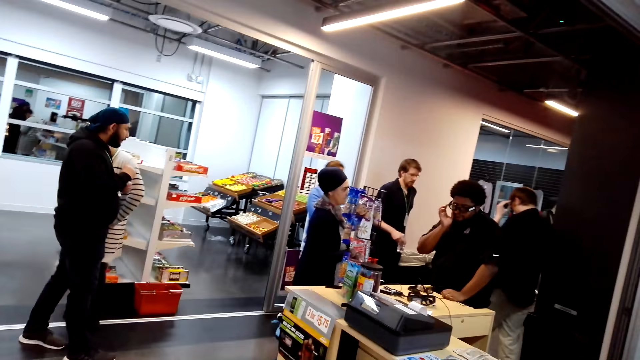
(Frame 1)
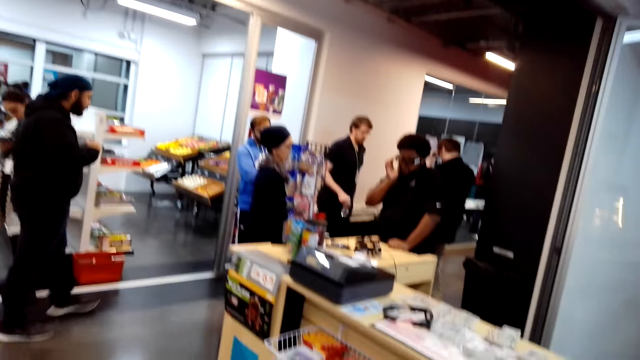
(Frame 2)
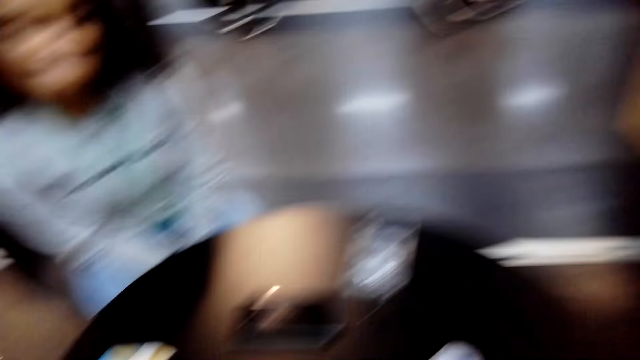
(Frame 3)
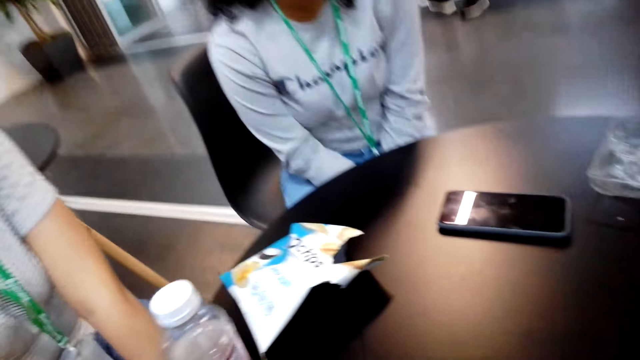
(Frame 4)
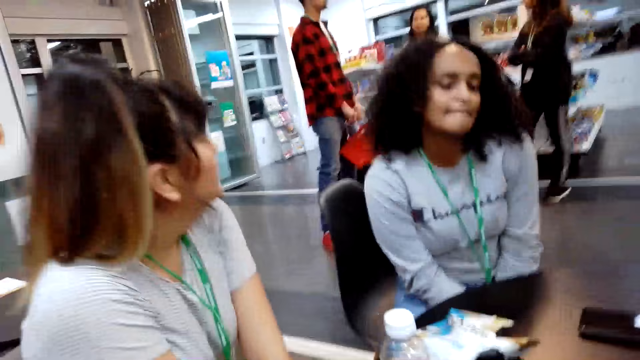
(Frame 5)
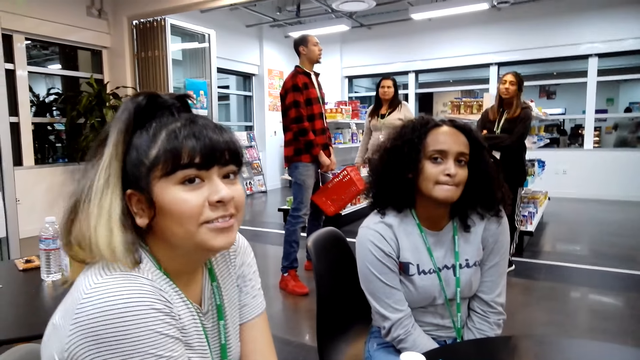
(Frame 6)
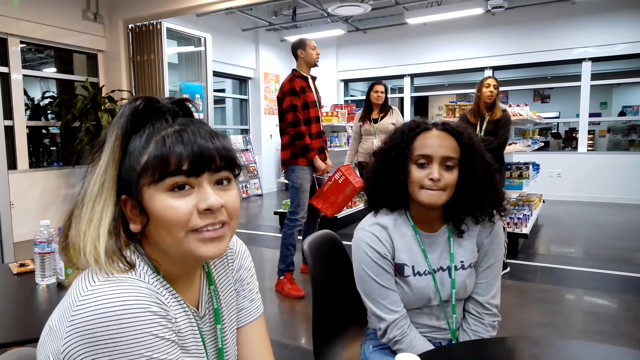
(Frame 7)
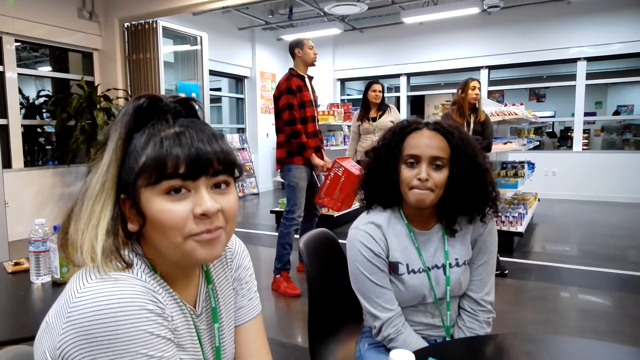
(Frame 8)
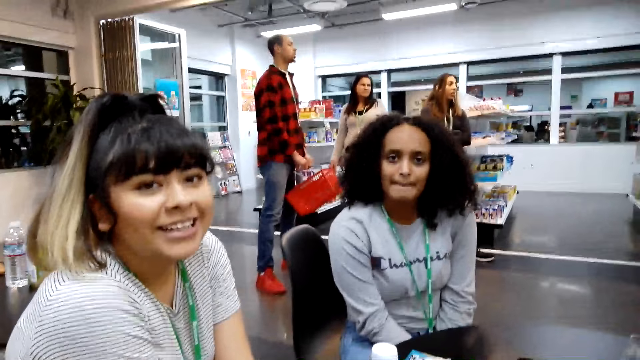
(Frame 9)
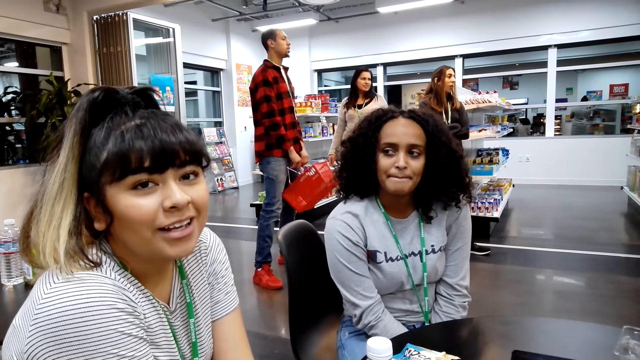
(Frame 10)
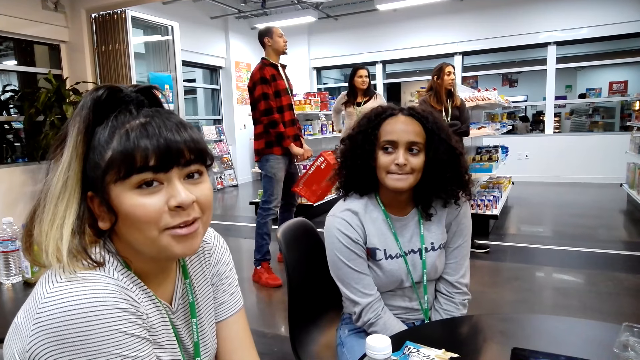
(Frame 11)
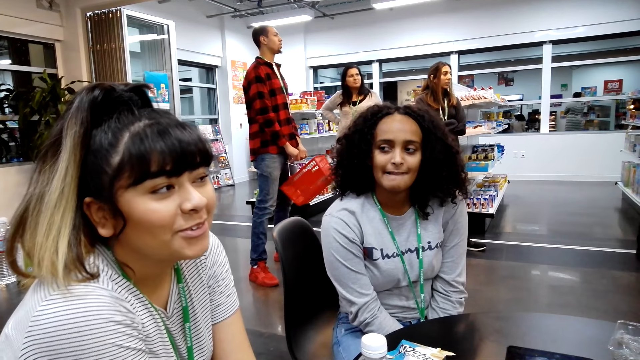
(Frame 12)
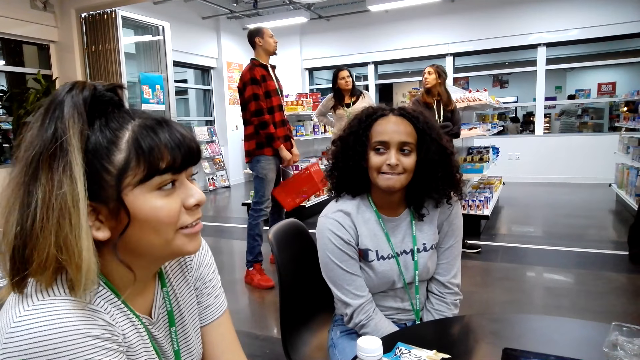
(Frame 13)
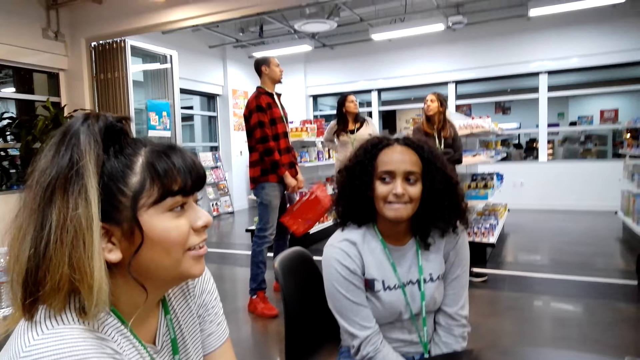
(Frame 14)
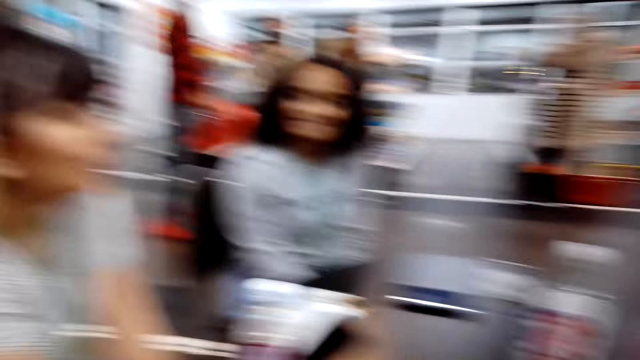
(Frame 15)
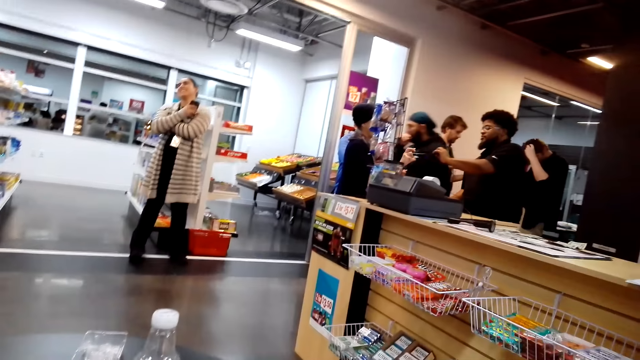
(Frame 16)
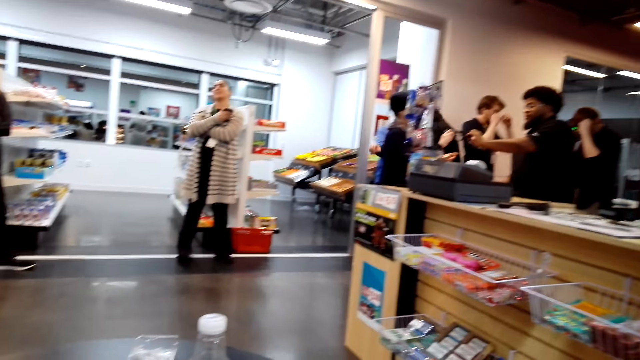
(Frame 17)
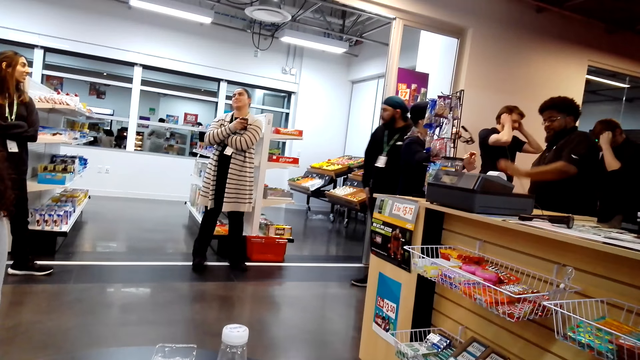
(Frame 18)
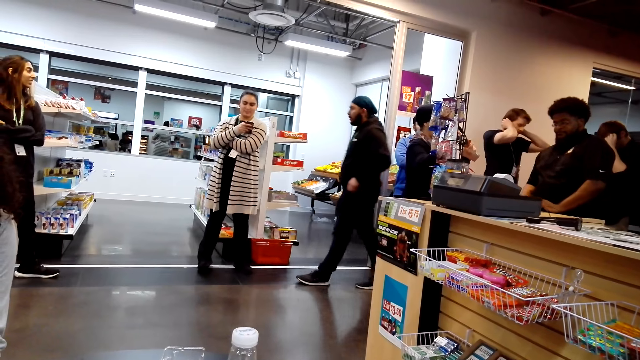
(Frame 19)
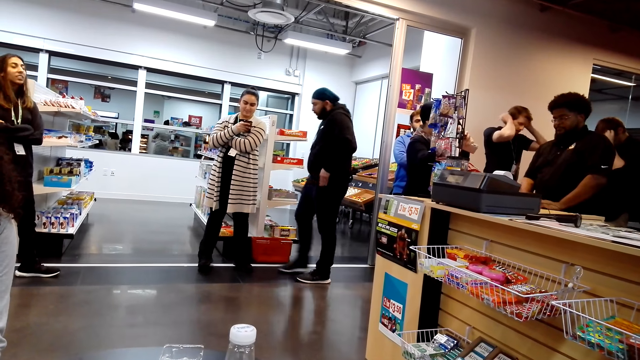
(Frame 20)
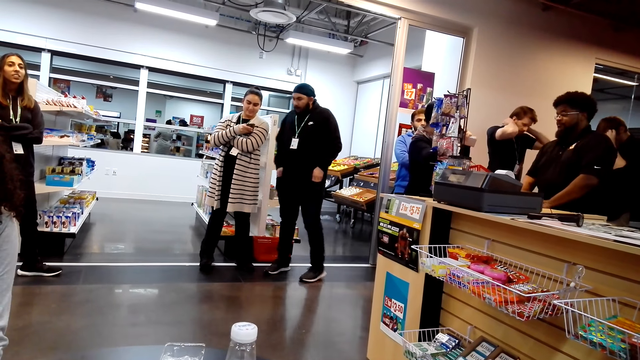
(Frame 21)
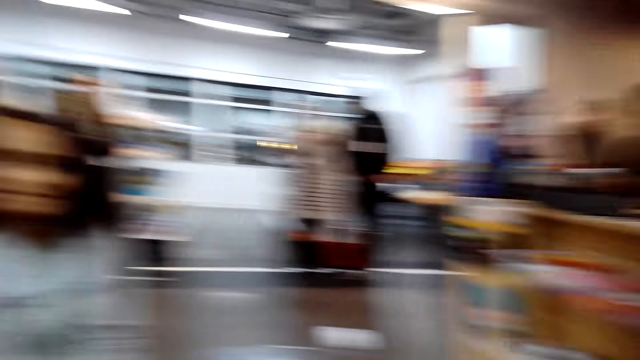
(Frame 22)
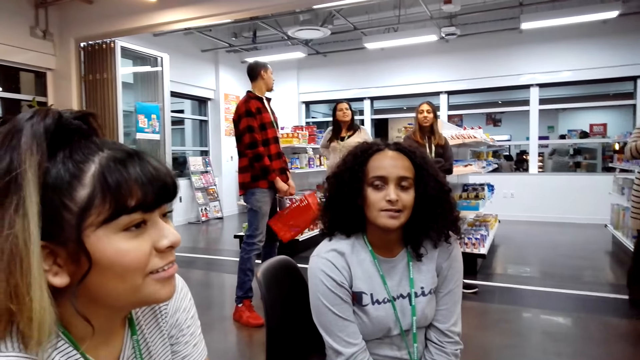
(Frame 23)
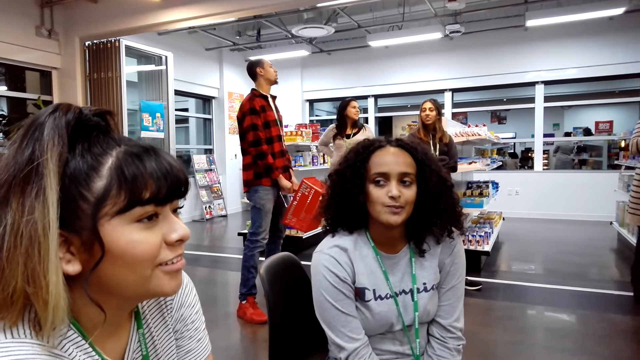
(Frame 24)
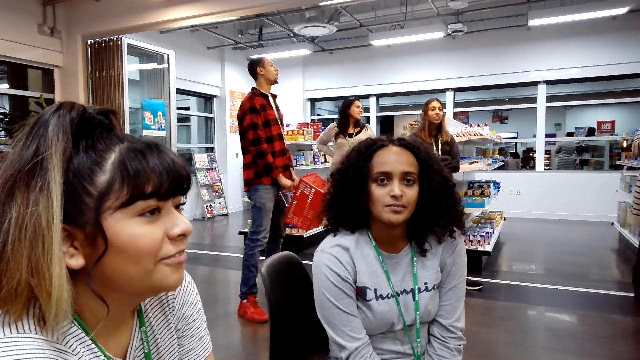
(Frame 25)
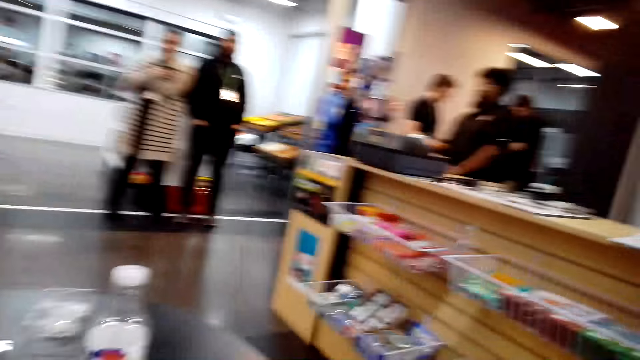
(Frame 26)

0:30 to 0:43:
A man touches the face. The camera wearer stares at a lady. They stare at the man. The man uses the cash register machine. The camera wearer stares at the lady.

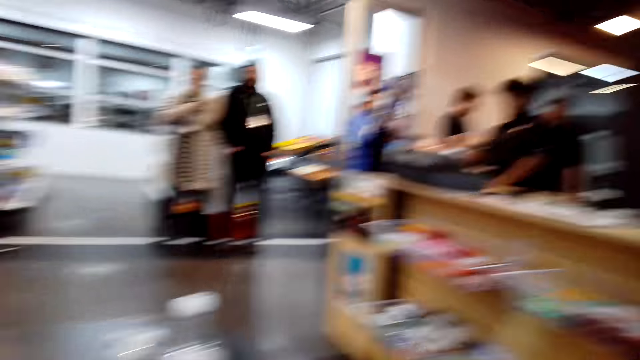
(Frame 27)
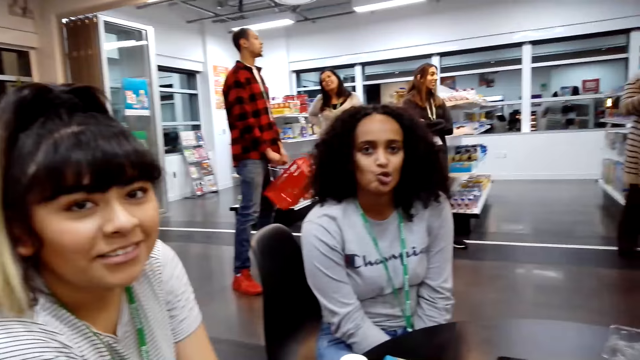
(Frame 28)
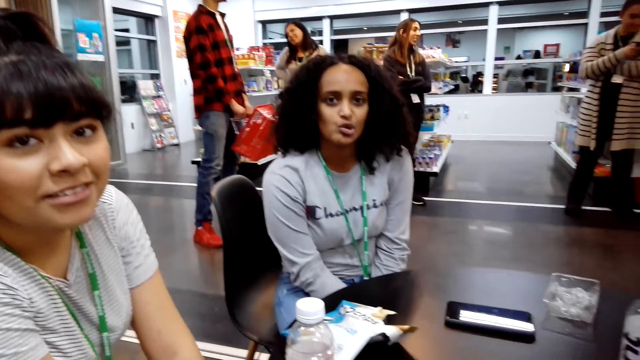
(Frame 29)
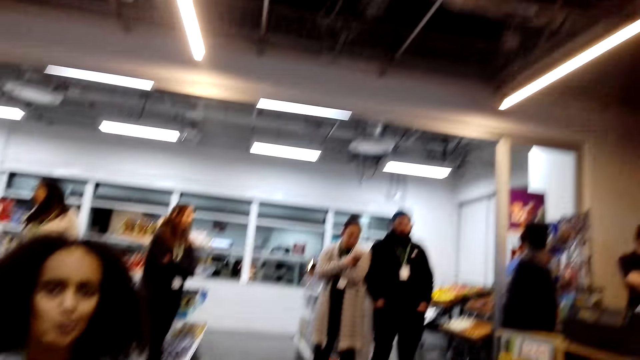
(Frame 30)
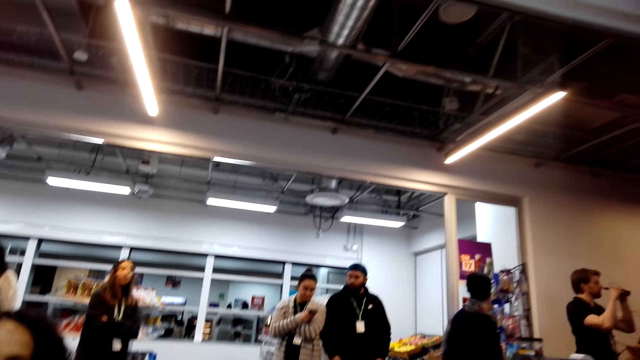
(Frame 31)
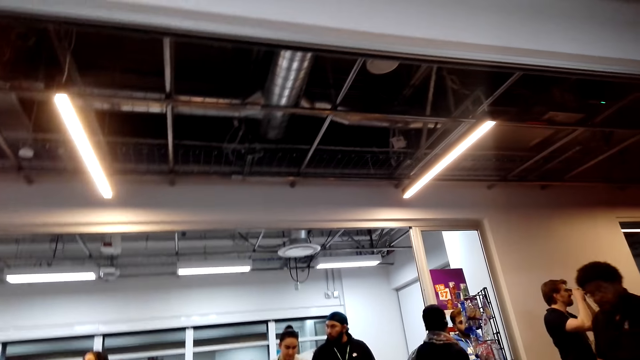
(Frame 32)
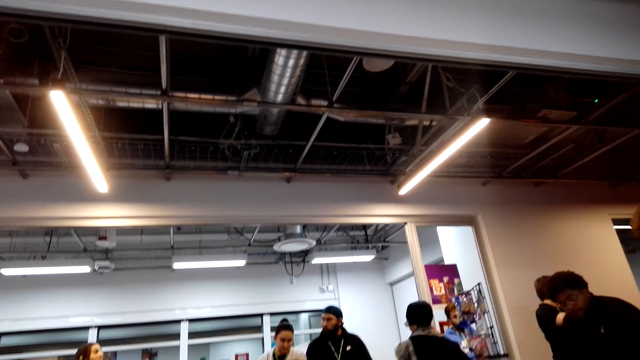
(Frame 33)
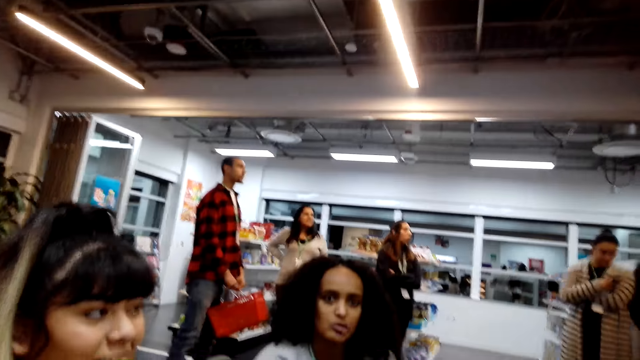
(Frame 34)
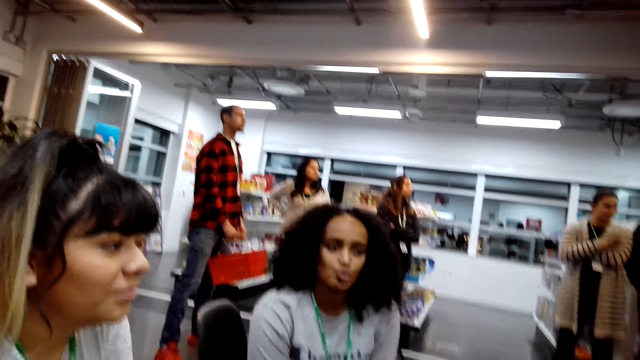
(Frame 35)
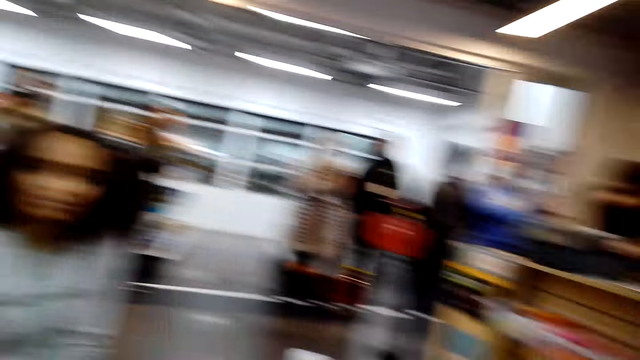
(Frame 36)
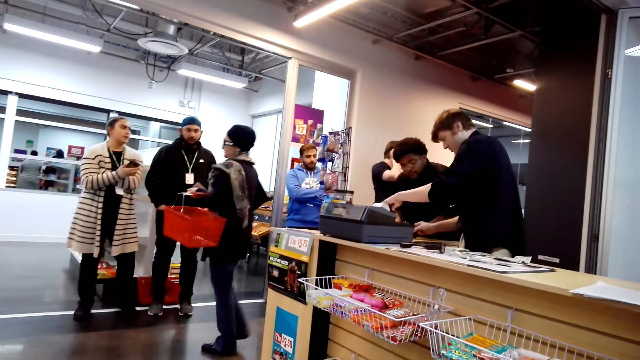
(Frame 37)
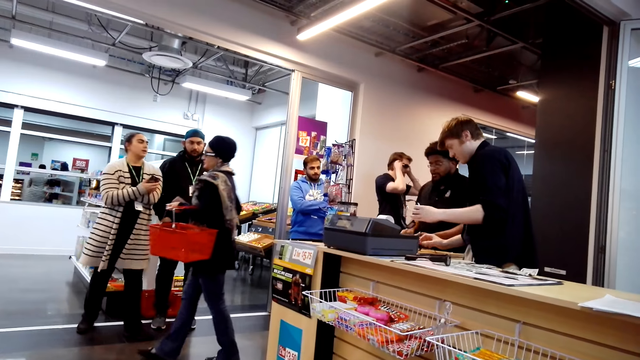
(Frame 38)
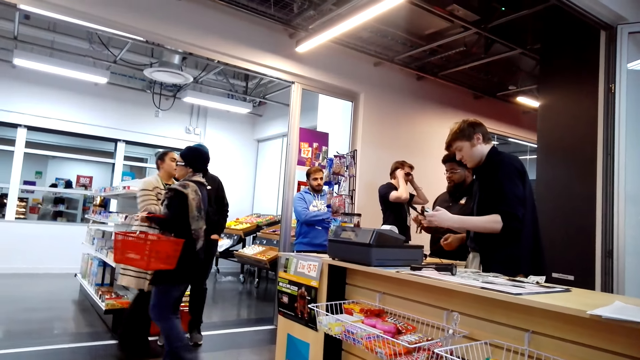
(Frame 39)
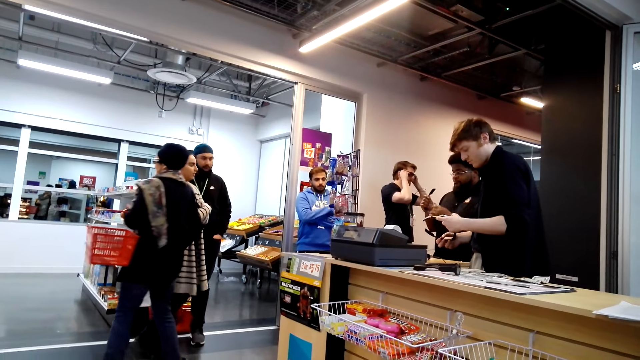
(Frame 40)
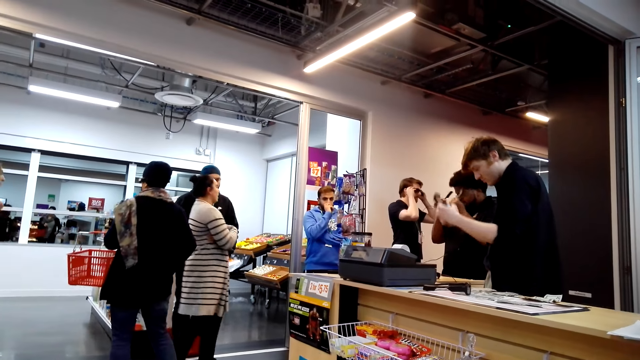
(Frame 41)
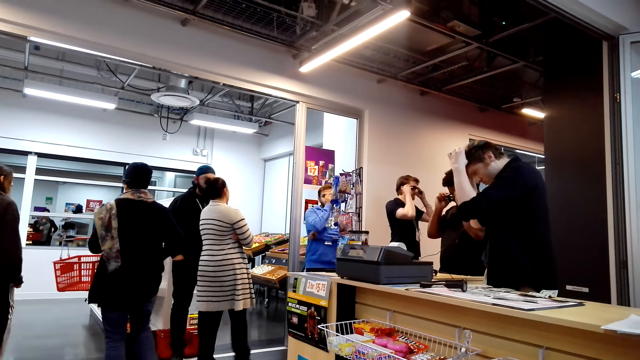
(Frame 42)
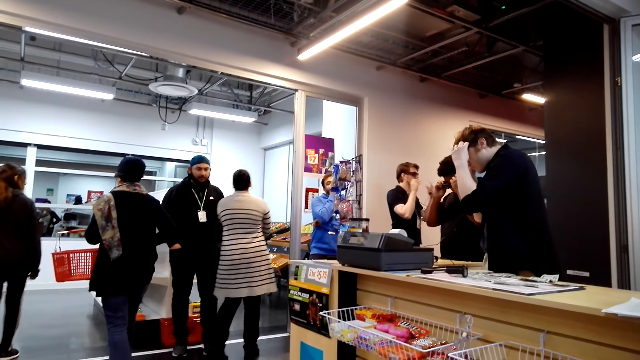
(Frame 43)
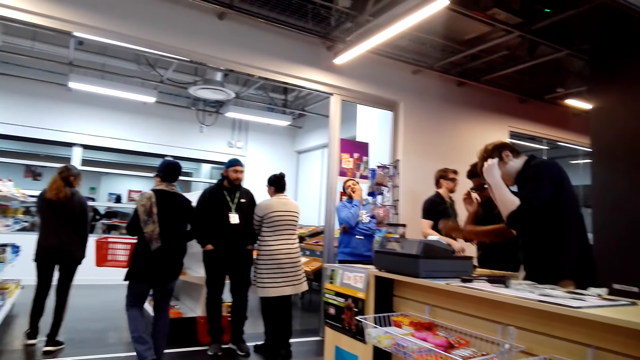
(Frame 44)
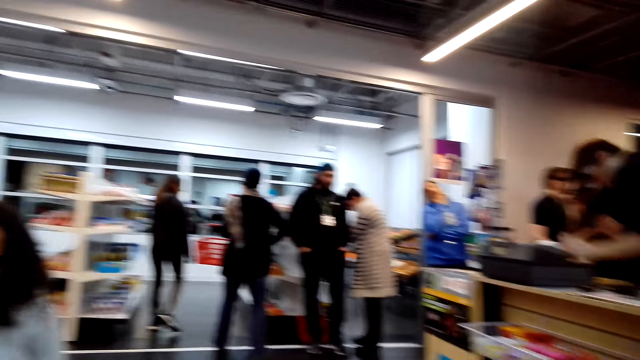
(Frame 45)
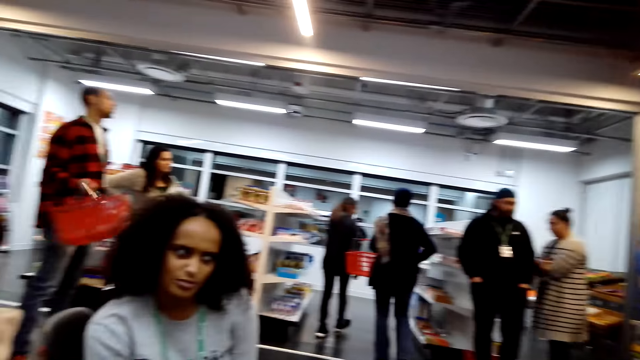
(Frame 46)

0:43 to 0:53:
The camera wearer stares at a man. They stare at a lady. They stare at the man. They stare at the lady. Another man wears the spectacles.
